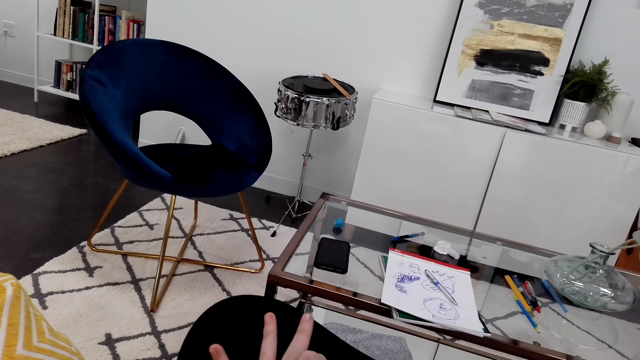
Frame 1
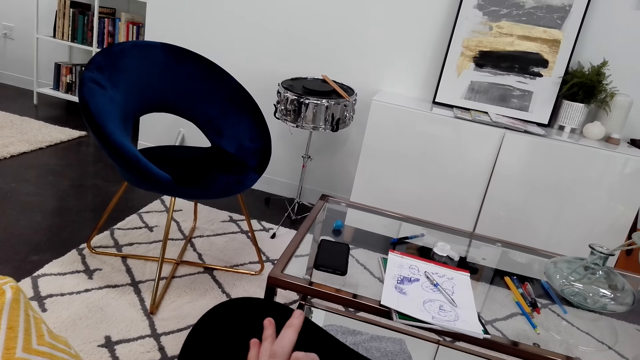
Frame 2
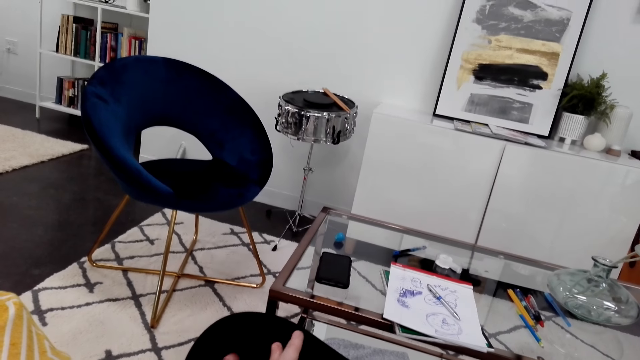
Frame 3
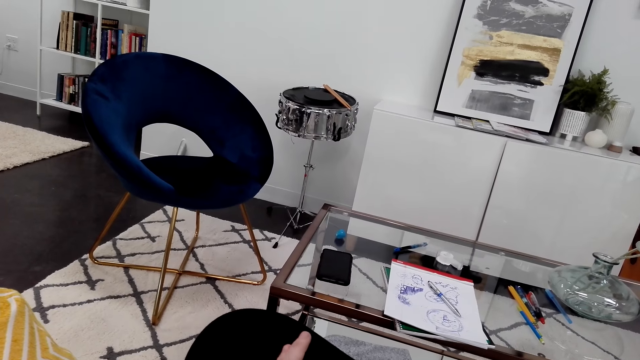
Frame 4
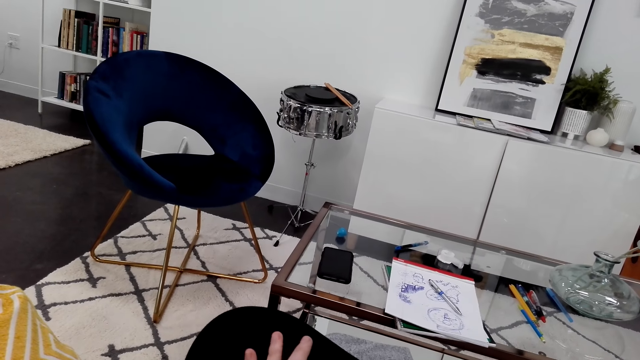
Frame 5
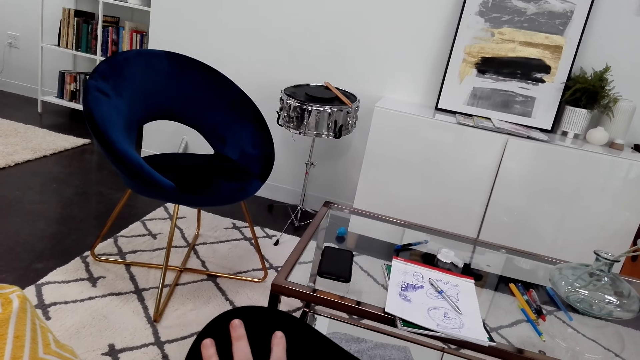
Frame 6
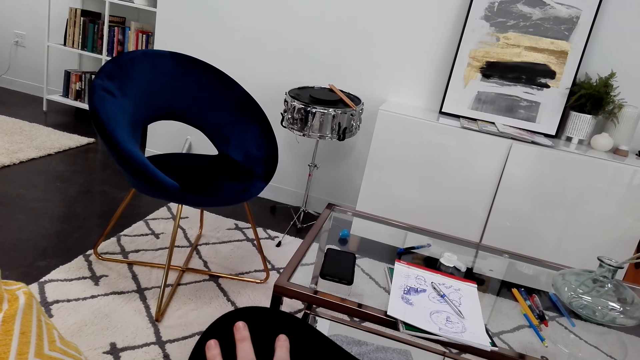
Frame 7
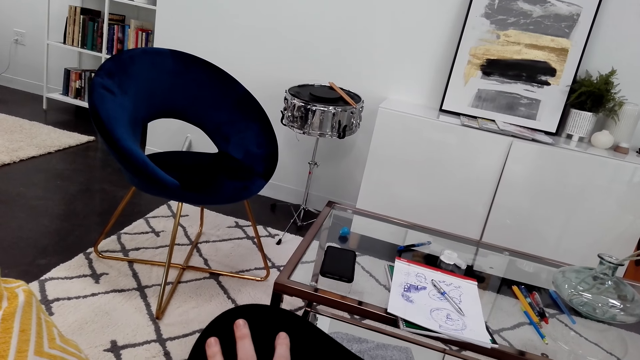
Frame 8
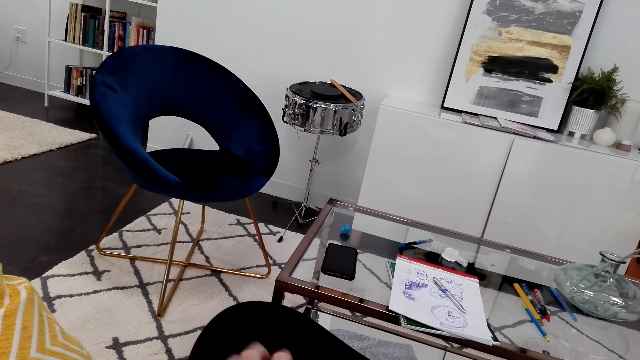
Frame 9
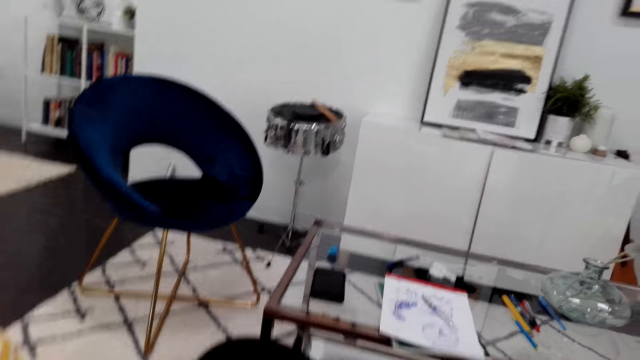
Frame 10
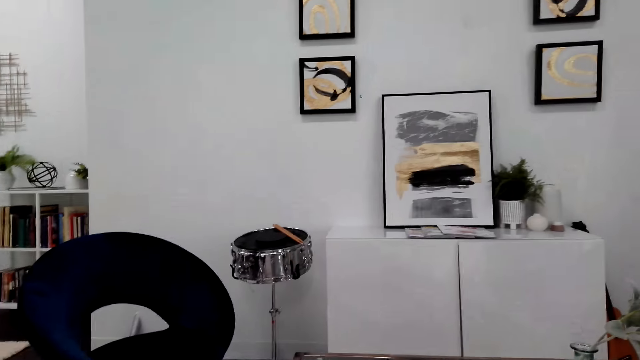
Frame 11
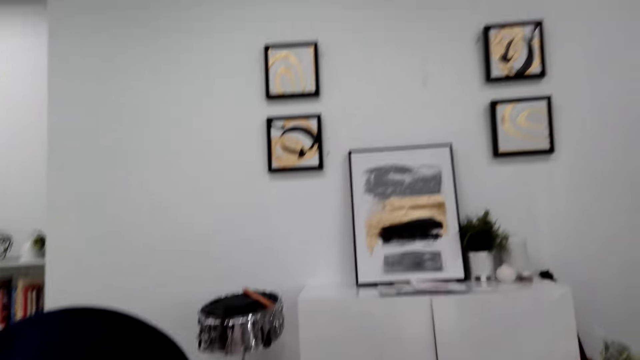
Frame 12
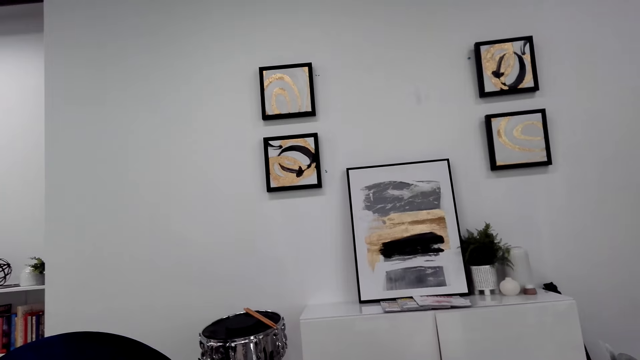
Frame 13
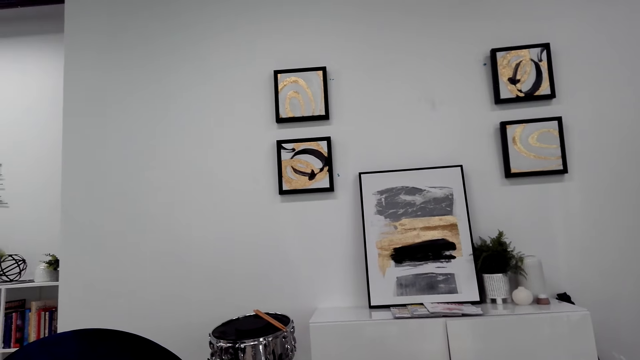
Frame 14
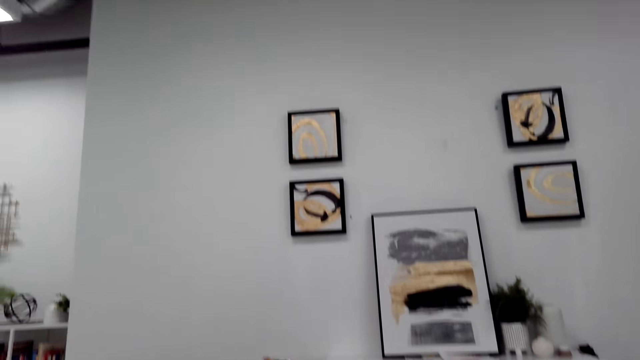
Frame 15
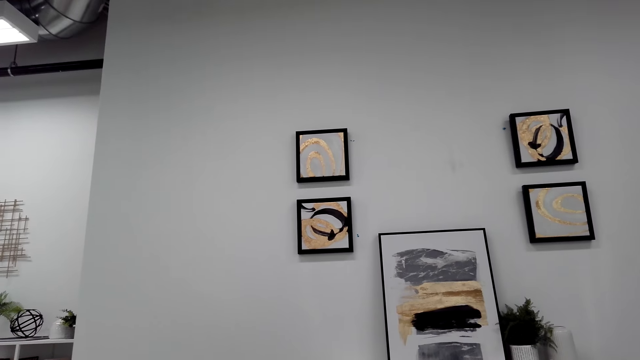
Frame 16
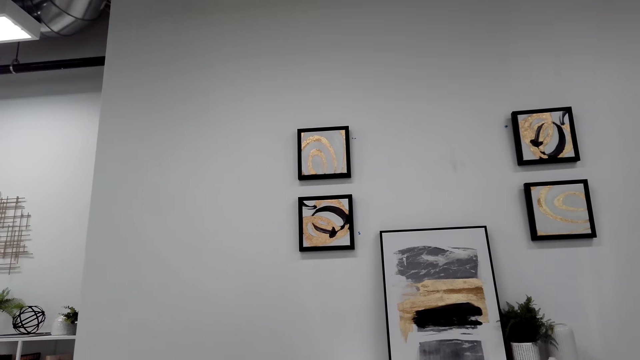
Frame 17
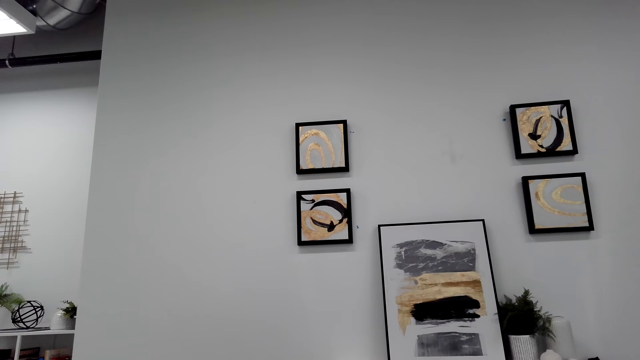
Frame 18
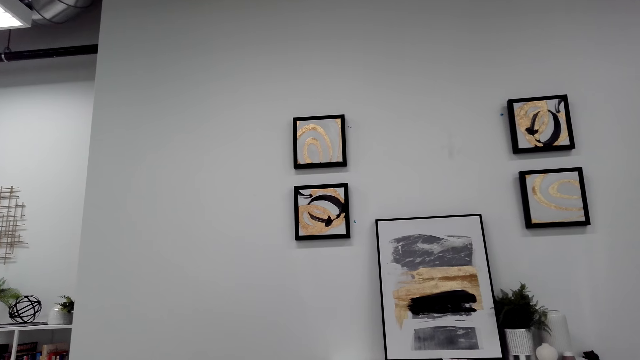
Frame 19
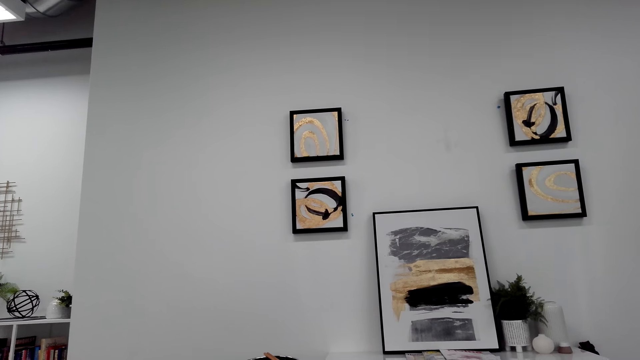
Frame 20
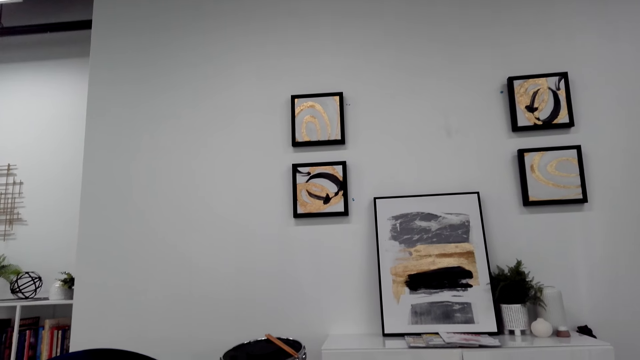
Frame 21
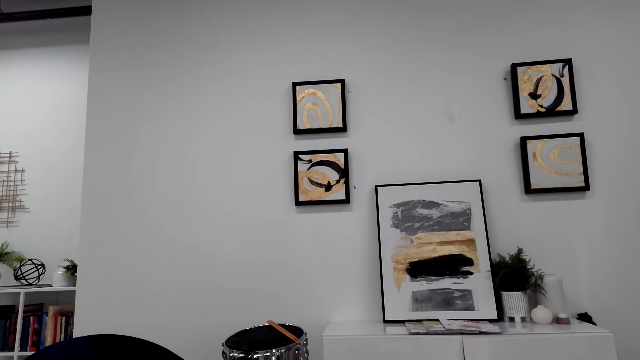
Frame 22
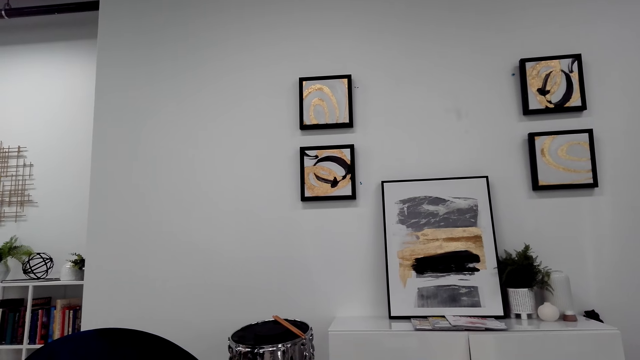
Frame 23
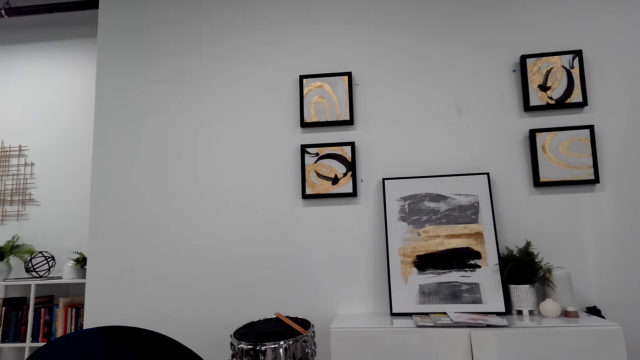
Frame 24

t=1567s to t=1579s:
The camera wearer looks at the paintings on the wall.

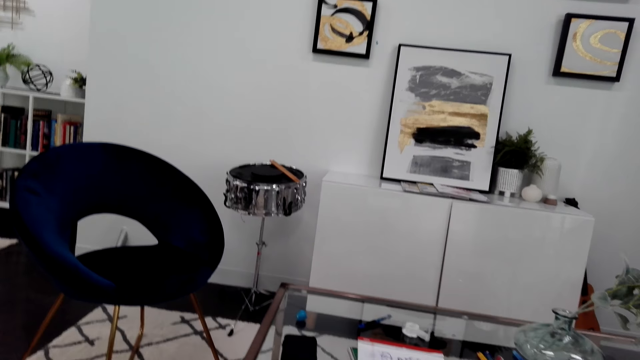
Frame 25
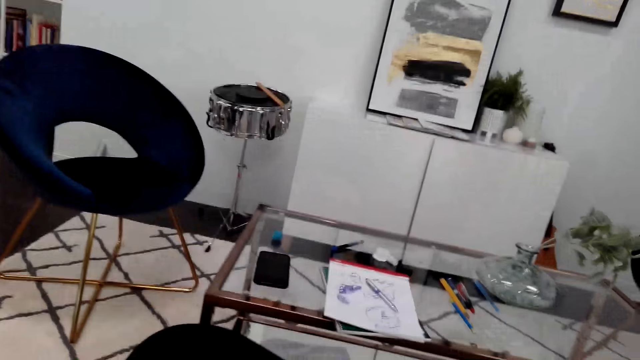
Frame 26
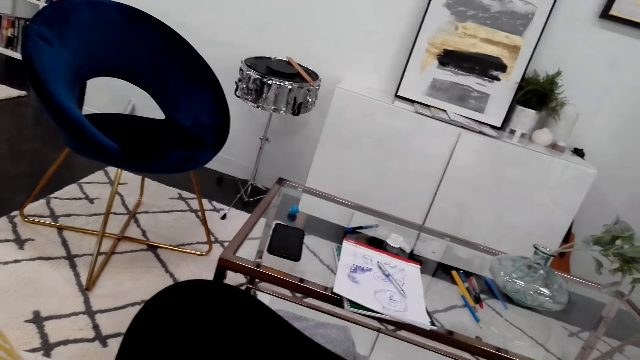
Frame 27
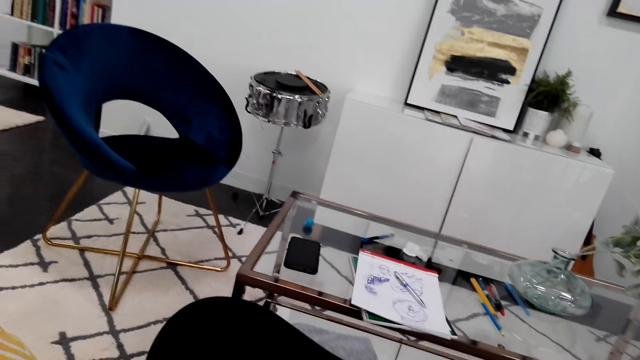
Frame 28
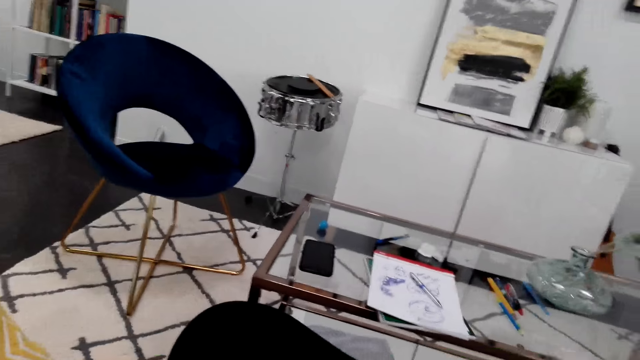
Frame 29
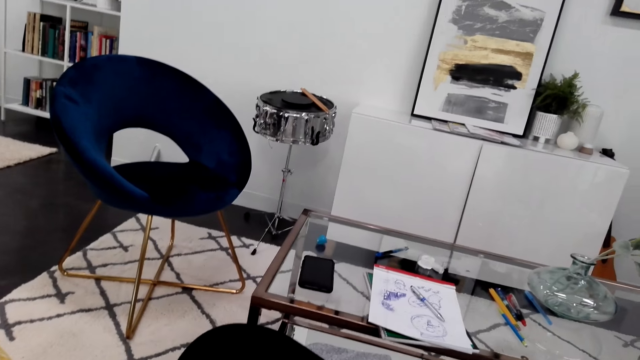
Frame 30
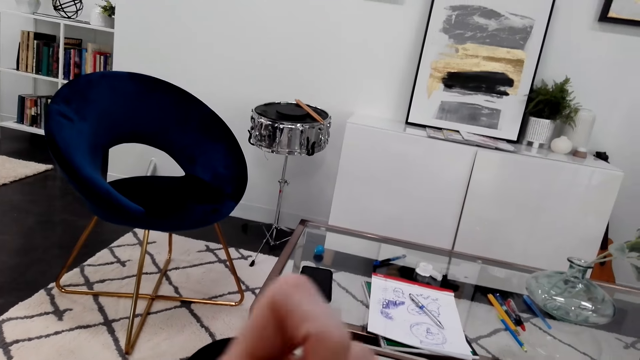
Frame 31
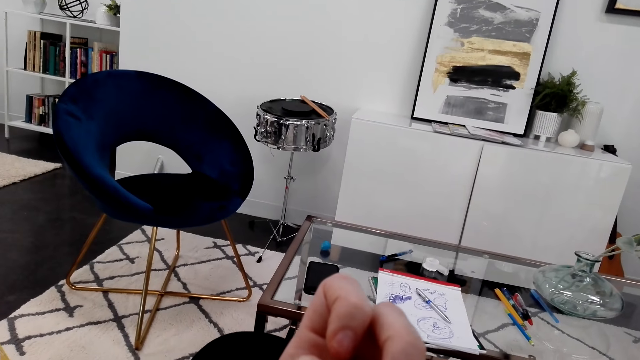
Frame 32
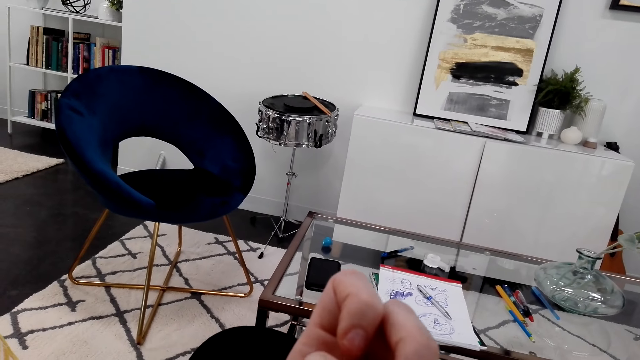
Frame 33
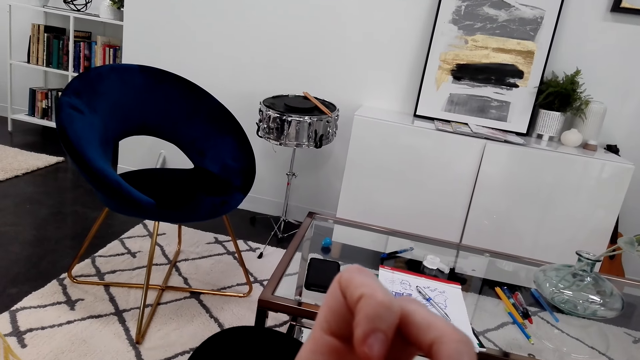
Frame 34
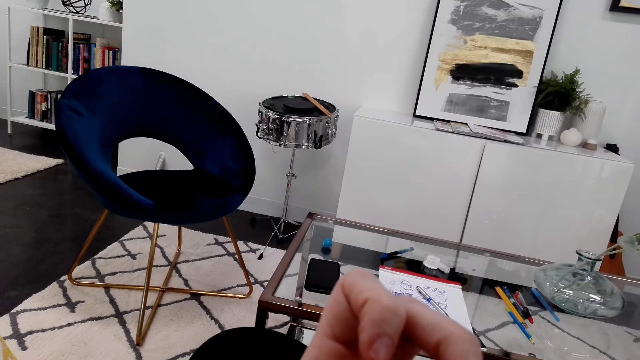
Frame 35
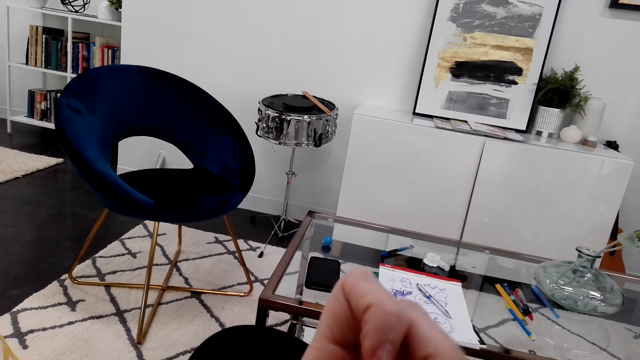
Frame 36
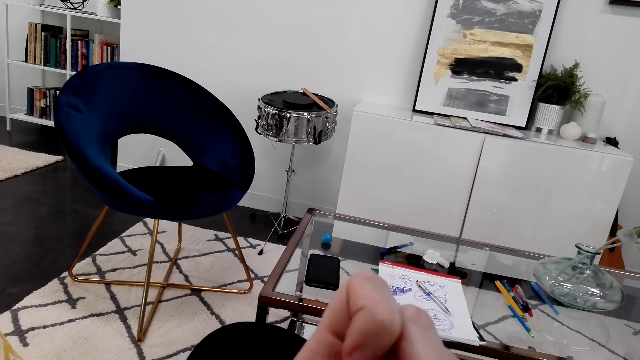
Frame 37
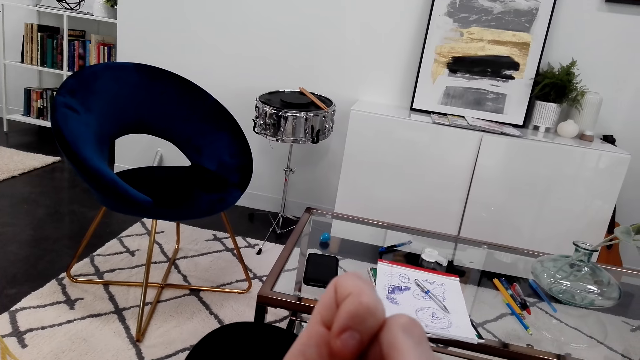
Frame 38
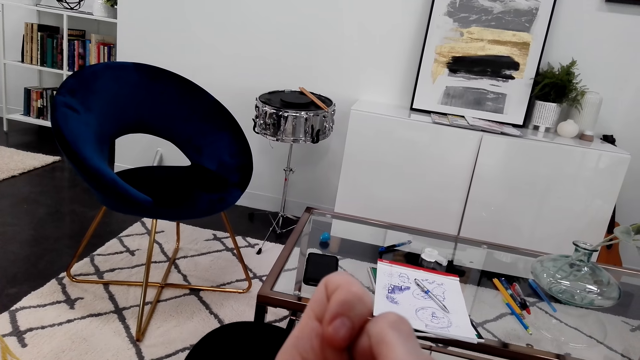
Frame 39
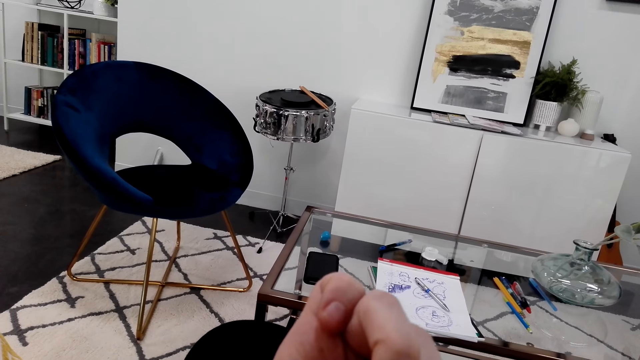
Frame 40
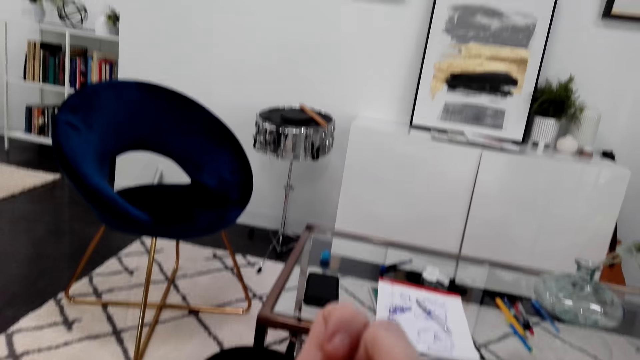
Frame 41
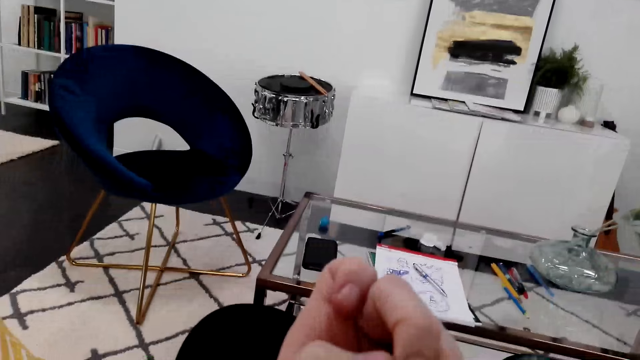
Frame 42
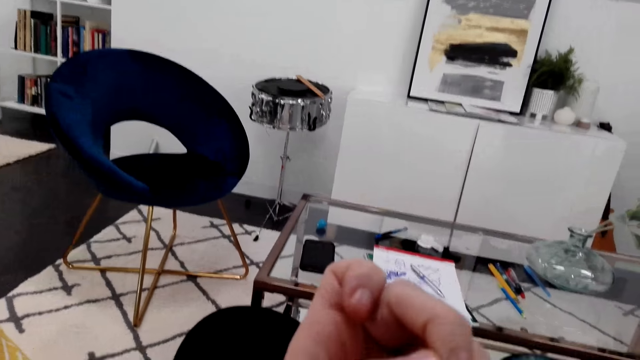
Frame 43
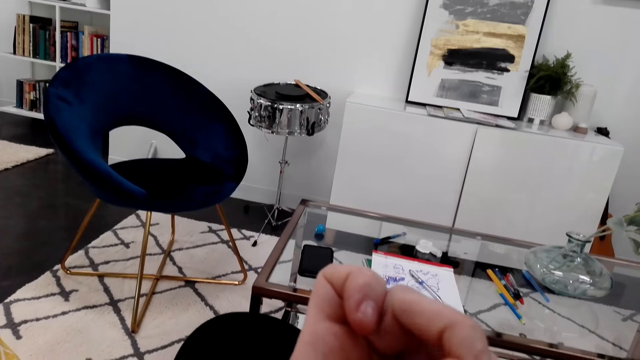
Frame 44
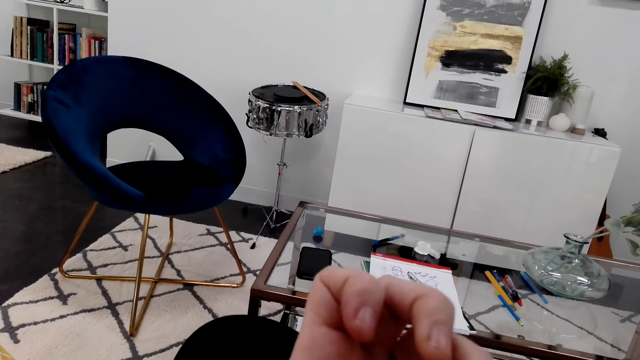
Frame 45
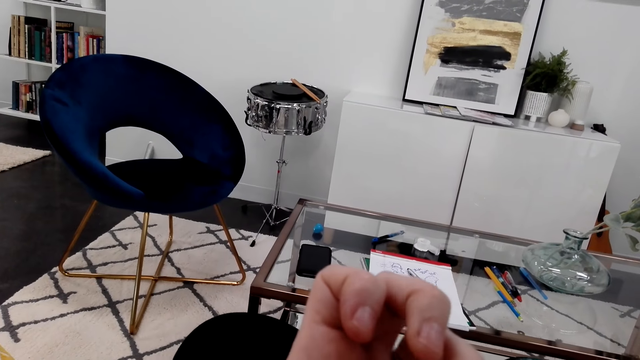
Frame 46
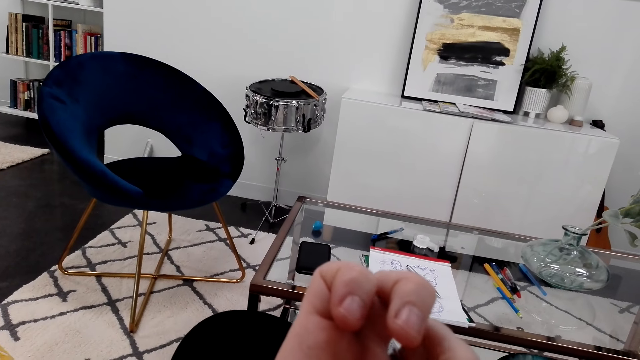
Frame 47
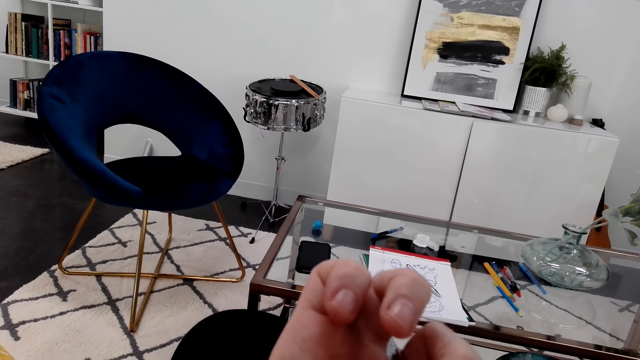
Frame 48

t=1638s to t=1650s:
The camera wearer looks at the table. She looks at her fingers.
